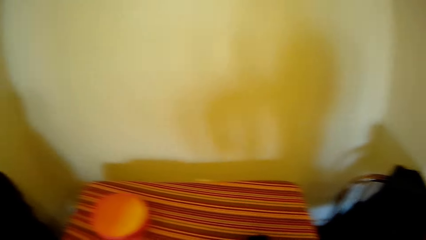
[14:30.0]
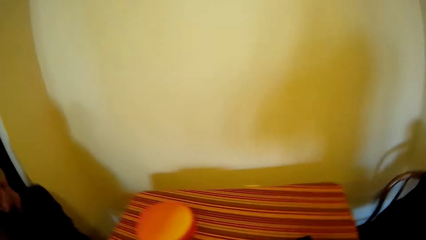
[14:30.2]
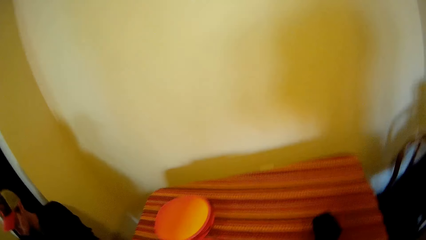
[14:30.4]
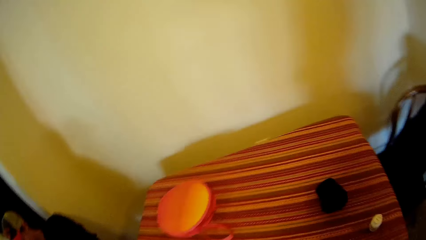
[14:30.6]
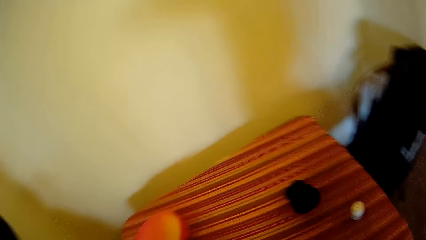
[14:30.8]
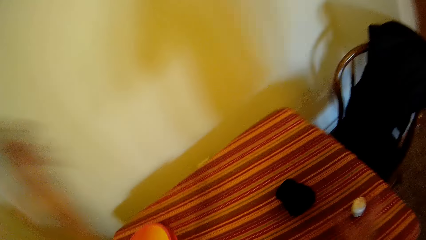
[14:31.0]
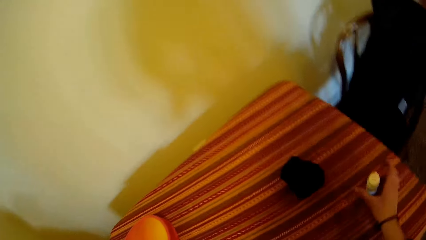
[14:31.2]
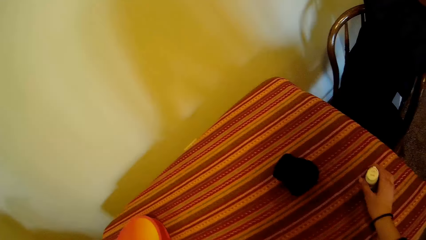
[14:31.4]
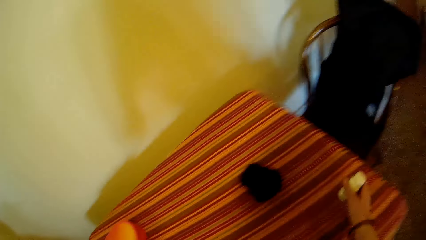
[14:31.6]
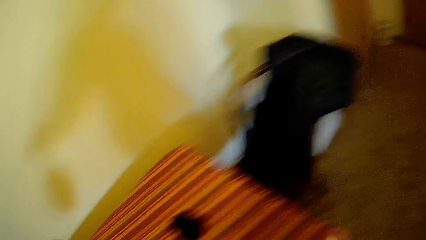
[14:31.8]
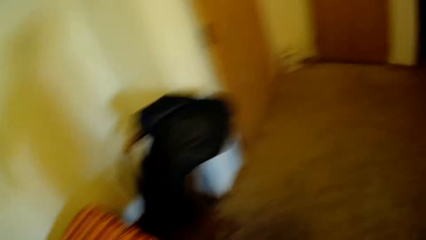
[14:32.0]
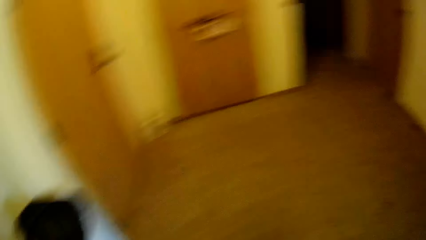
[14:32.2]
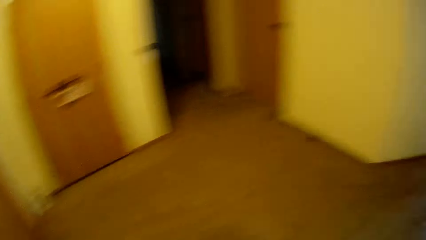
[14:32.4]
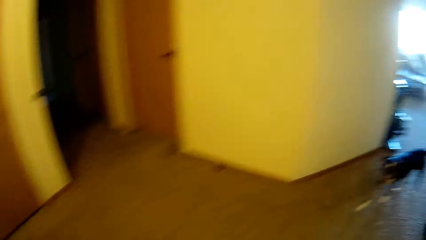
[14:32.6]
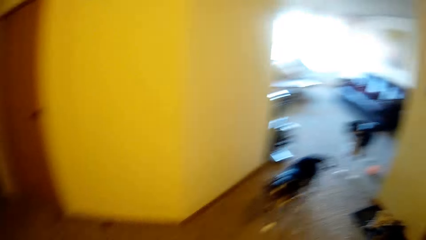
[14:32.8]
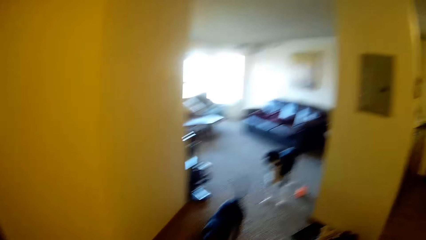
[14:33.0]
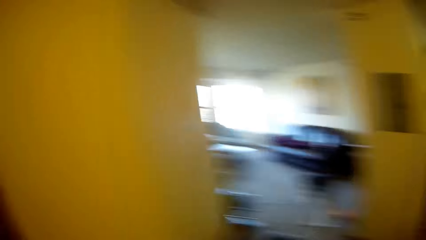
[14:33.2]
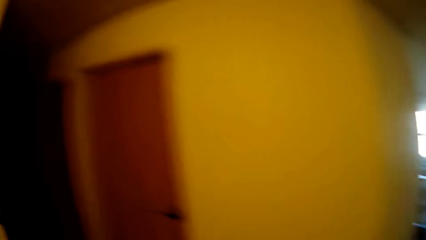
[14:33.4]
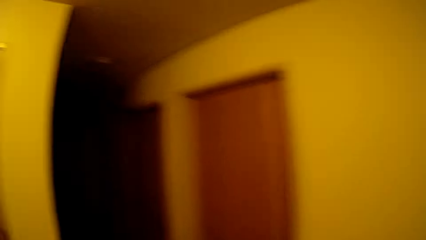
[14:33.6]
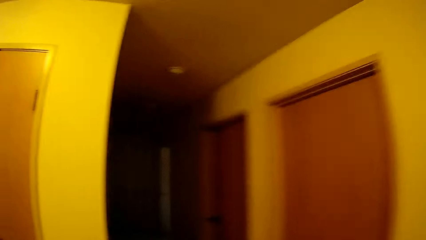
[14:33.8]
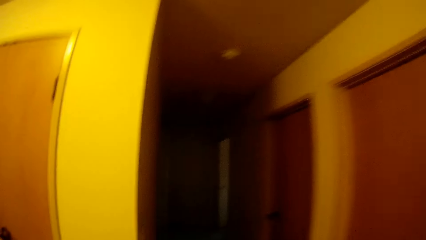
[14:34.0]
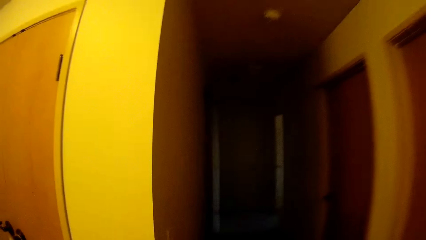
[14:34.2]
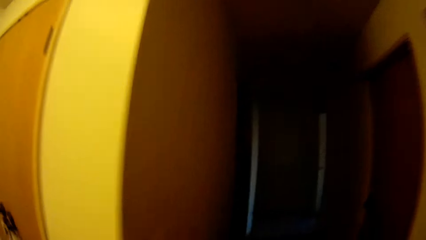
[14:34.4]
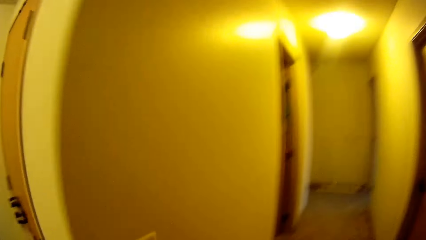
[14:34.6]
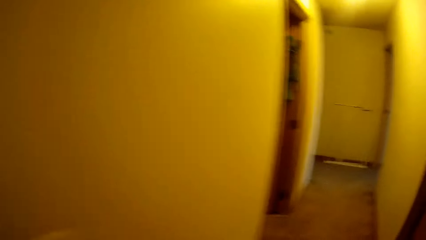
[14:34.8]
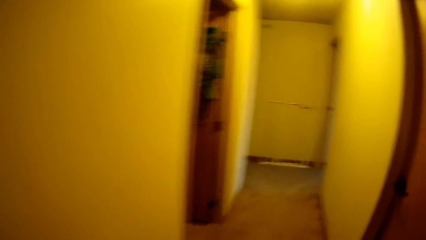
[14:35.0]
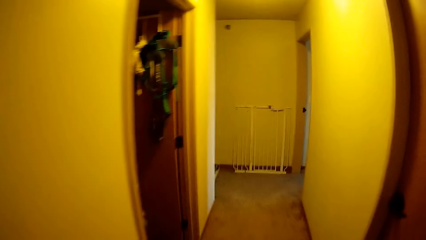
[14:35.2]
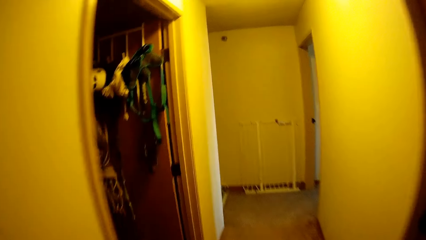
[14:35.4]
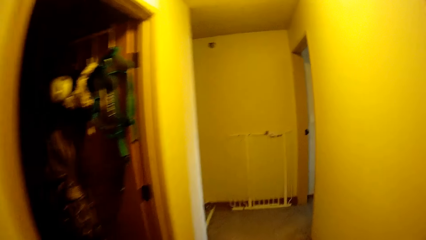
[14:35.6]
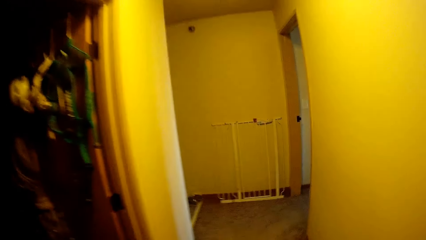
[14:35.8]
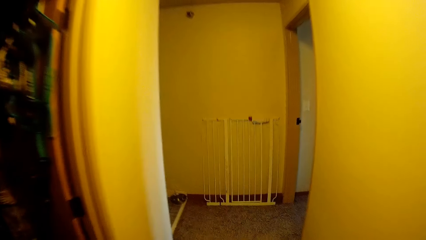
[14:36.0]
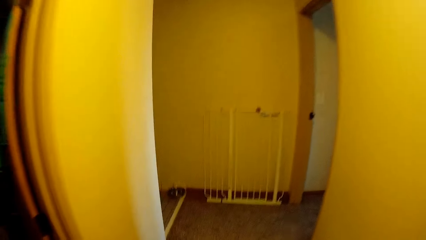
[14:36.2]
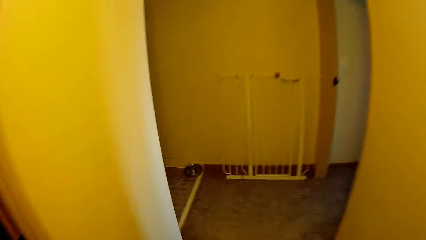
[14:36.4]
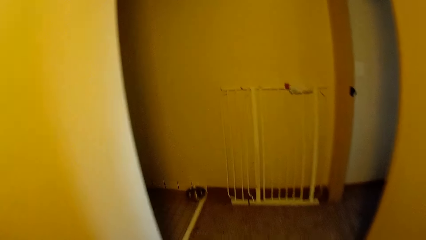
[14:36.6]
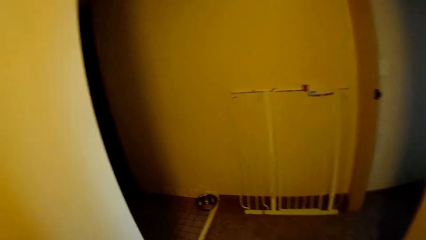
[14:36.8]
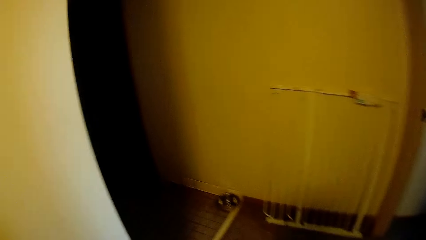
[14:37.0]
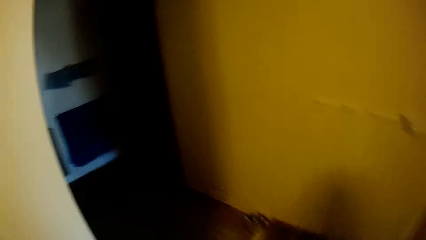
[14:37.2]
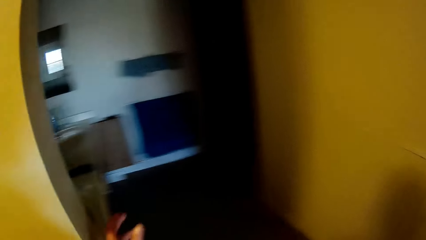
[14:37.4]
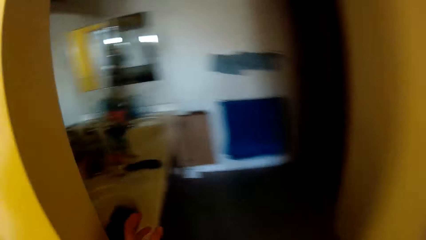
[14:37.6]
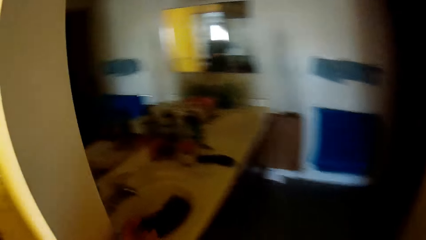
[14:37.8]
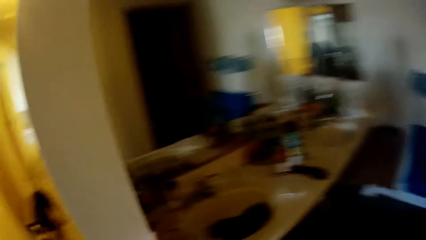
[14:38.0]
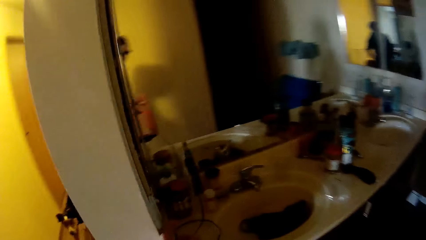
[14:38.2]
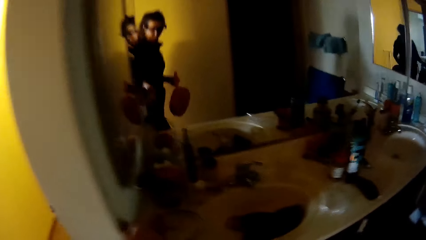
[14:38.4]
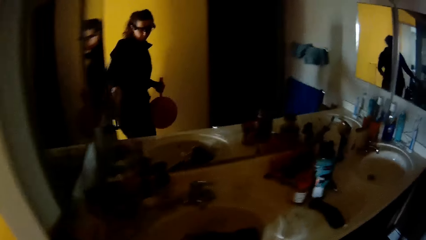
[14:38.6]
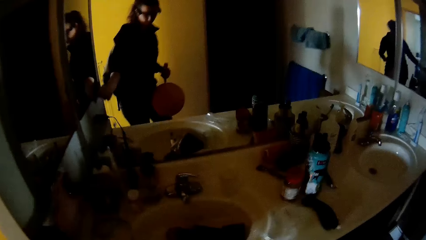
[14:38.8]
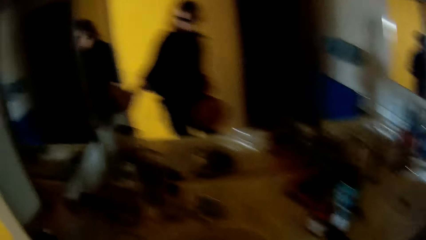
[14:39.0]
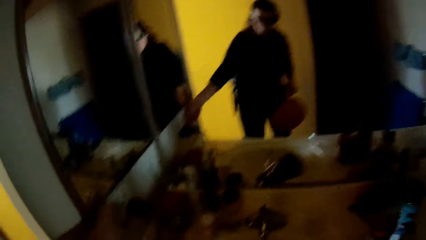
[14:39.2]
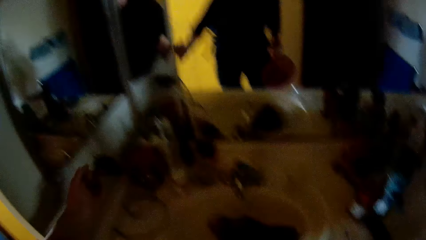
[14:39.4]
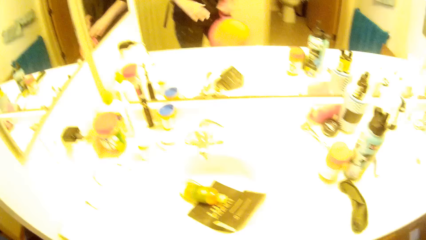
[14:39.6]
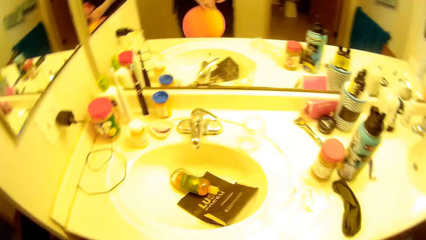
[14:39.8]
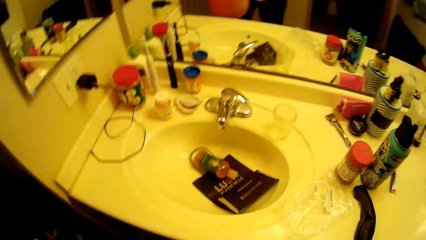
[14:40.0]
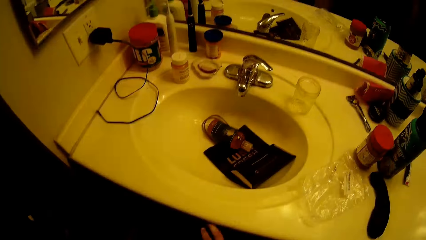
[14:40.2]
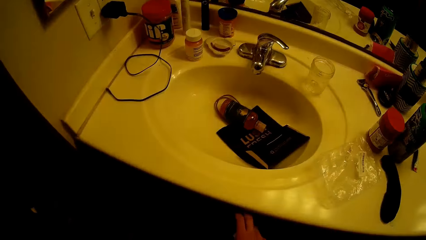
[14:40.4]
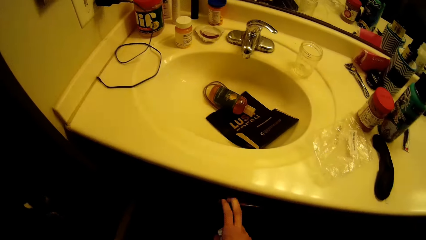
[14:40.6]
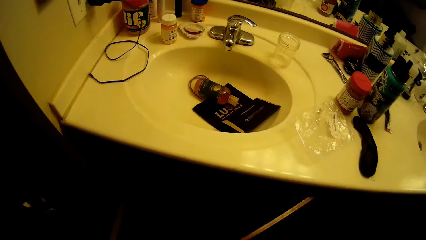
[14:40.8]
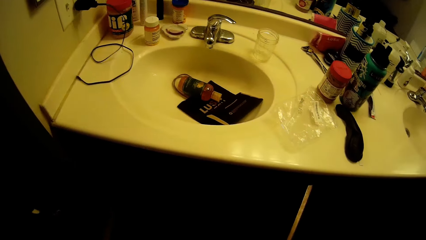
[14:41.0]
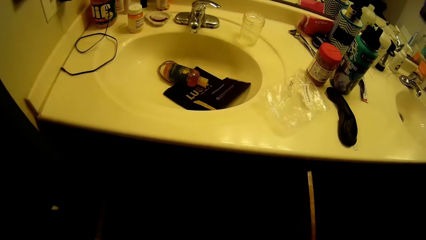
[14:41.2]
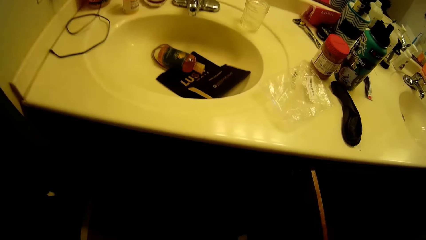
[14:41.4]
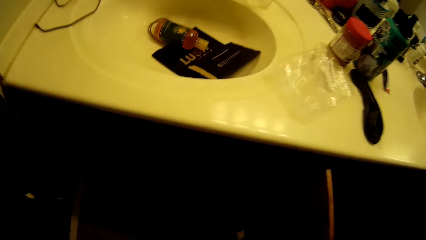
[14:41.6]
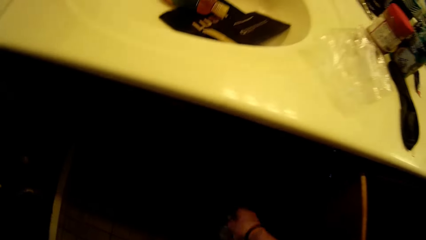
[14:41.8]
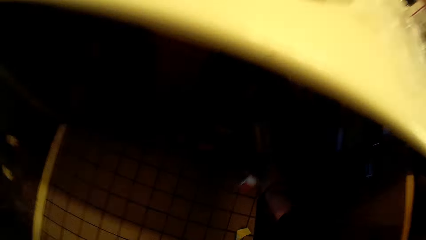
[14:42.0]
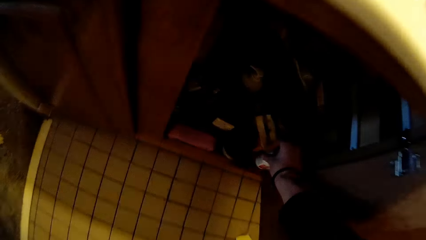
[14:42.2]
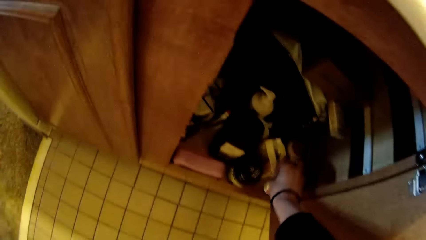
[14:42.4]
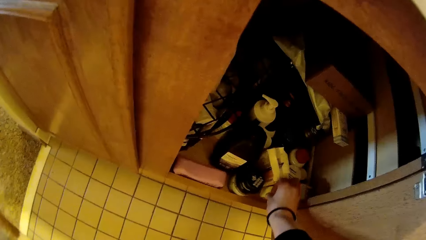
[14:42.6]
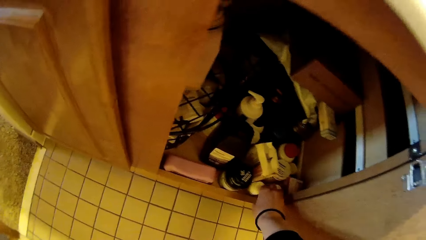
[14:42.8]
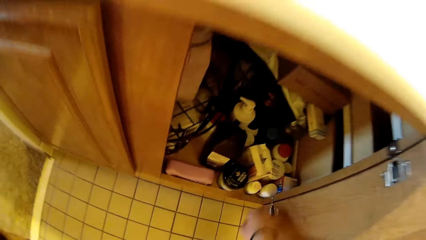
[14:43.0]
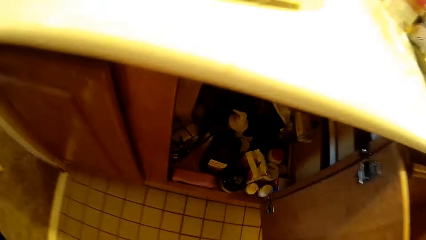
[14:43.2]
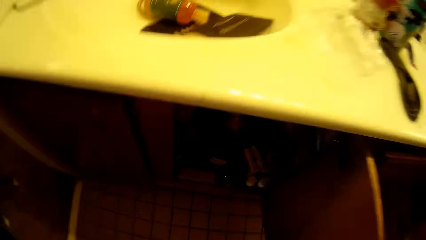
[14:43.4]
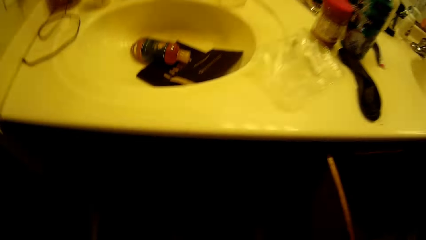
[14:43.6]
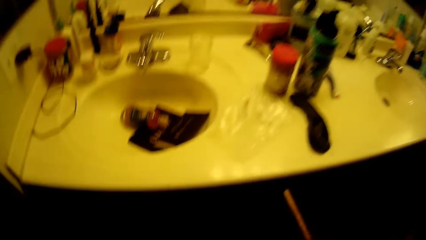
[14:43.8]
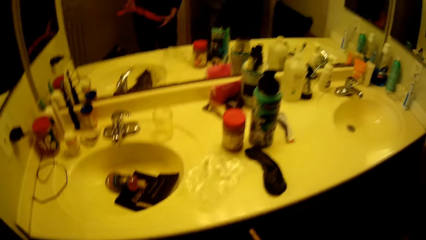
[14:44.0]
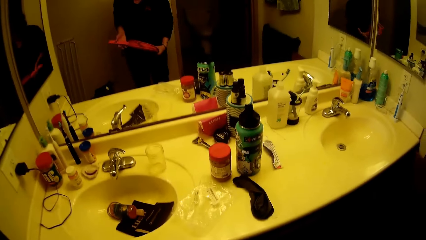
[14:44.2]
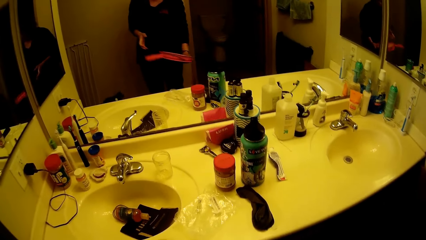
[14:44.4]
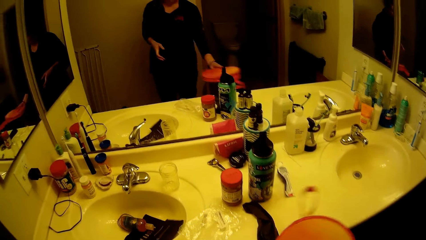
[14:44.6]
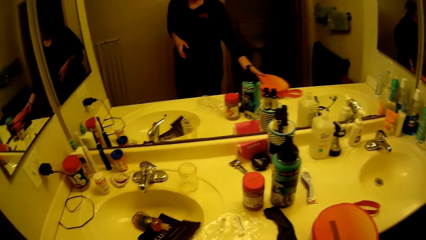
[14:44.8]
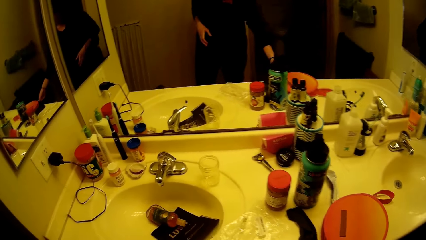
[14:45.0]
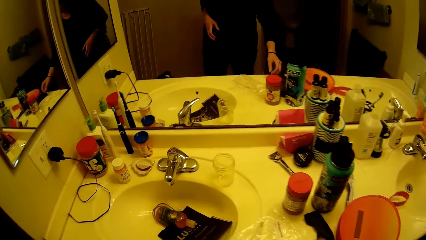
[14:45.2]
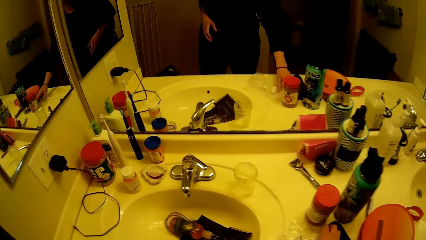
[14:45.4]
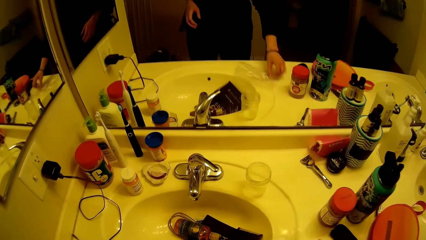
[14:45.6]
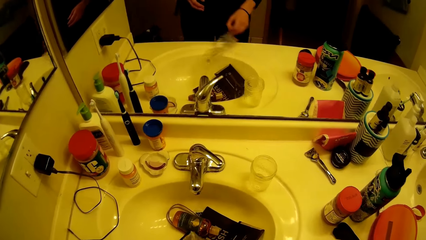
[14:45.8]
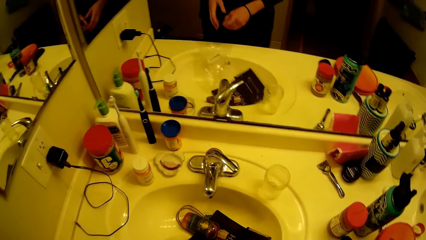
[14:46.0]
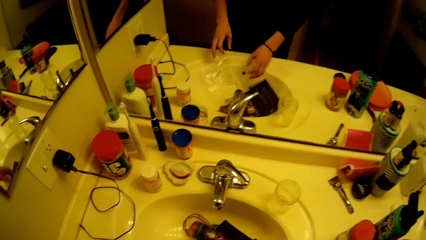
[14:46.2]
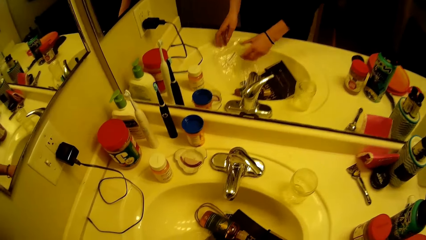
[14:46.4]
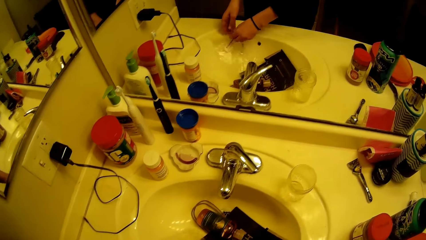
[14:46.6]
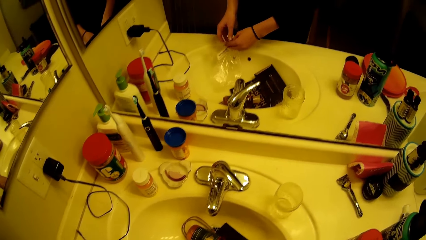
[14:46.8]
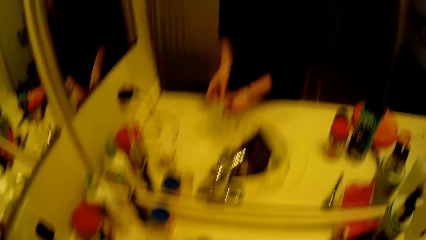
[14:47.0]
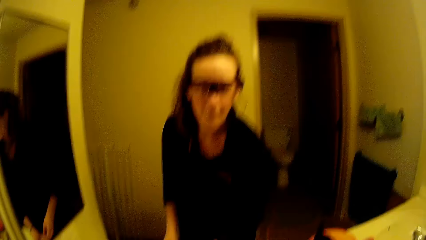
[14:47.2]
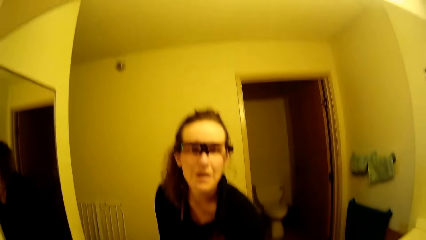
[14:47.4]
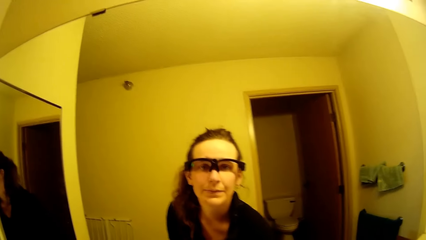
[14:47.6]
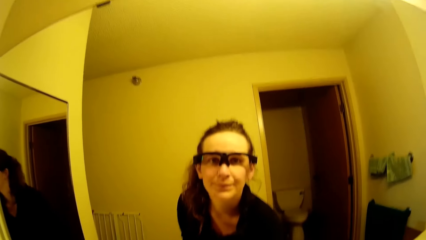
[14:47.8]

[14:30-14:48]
The camera wearer picks a bottle and a purse from the table. They walk around a room. They turn on the light in the corridor. They walk into the bathroom. They turn on the light in the bathroom with a hand. They open a cabinet with a hand. They put the bottle inside the cabinet. They close the cabinet. They look around a room. They place the purse on the edge of the sink. They try picking a foil bag from the edge of the sink. They pick the foil bag from inside the sink. They put the bottle inside the foil bag.
